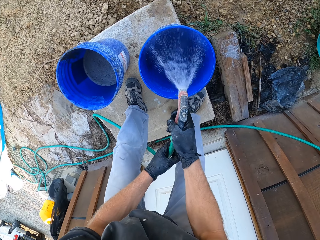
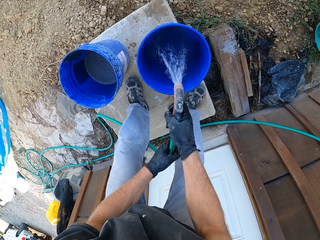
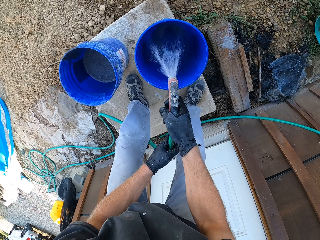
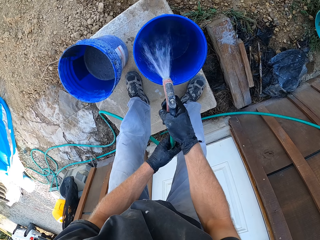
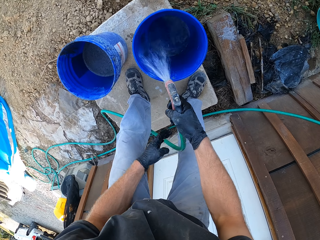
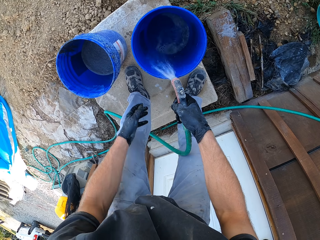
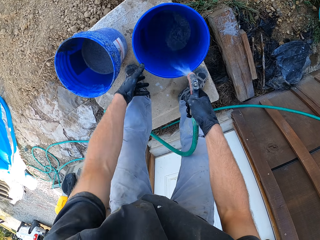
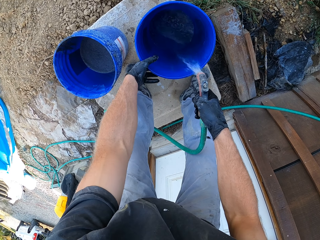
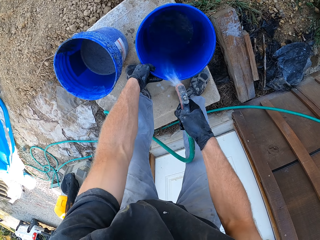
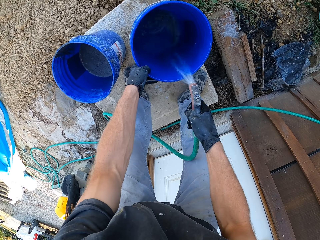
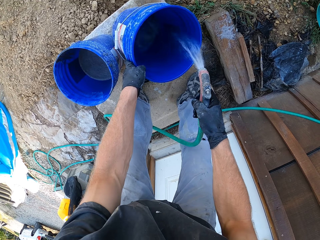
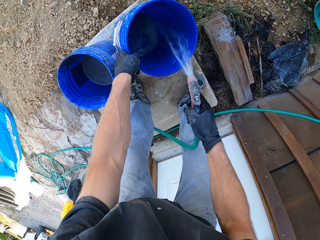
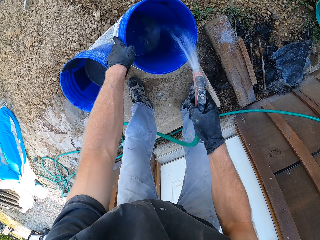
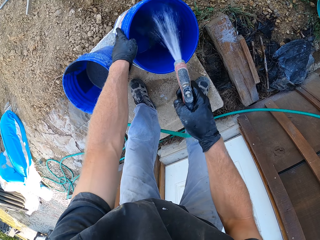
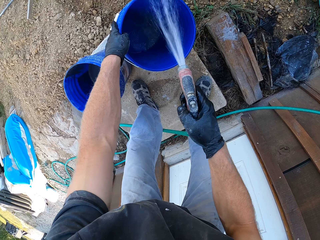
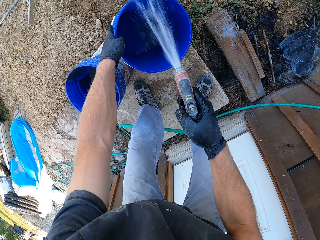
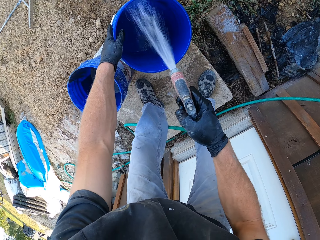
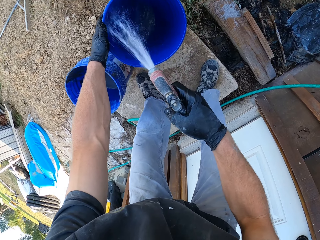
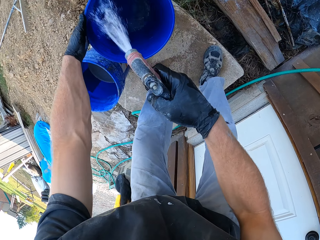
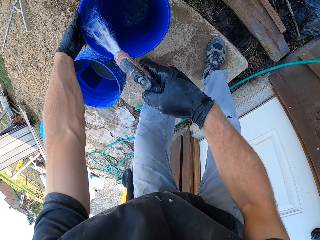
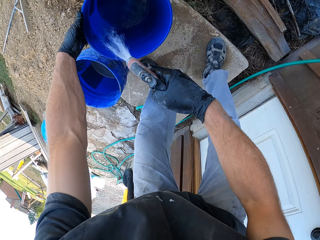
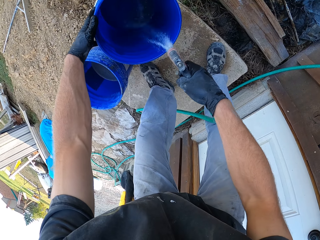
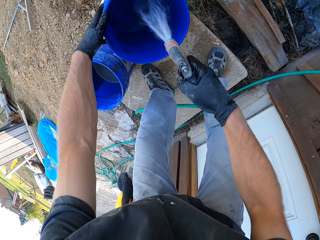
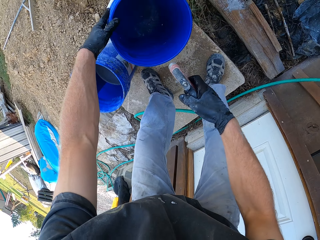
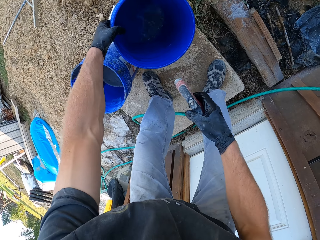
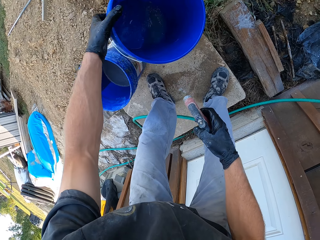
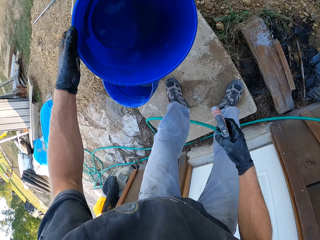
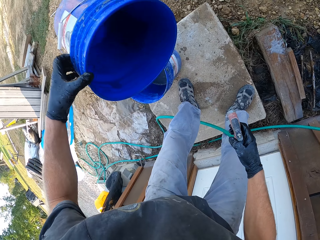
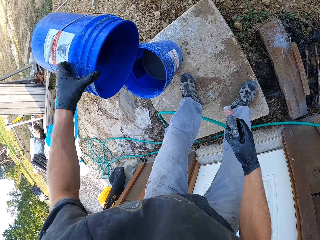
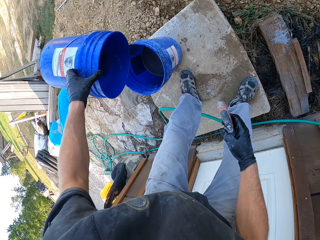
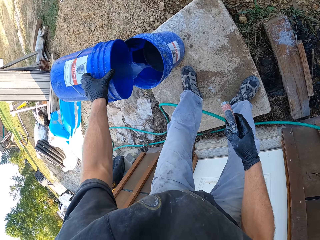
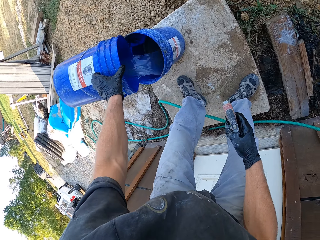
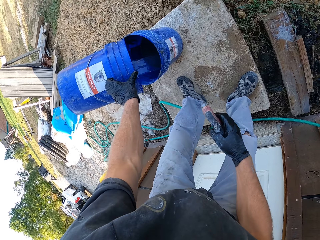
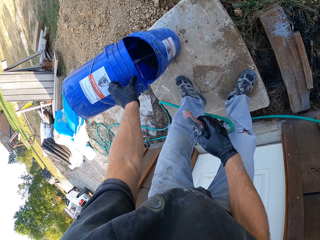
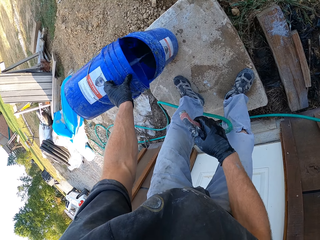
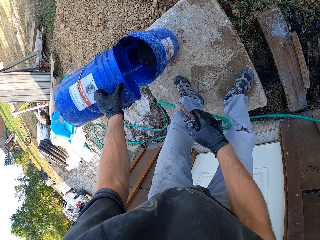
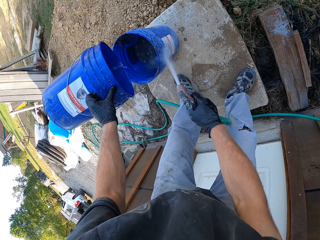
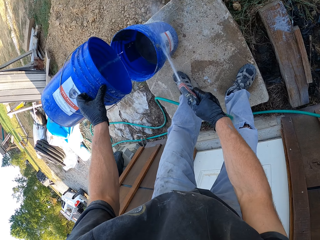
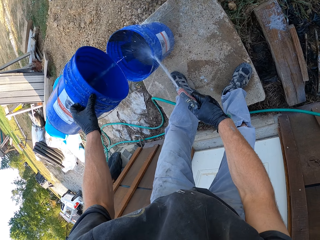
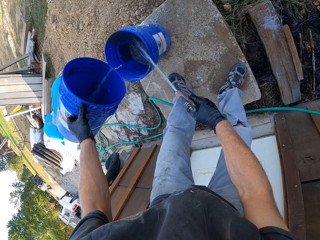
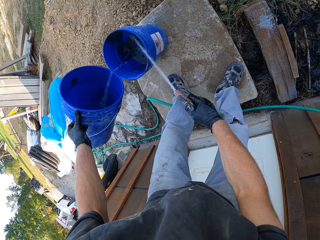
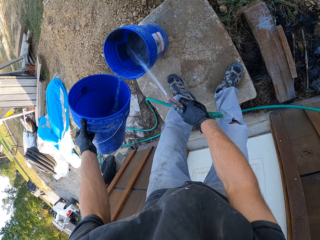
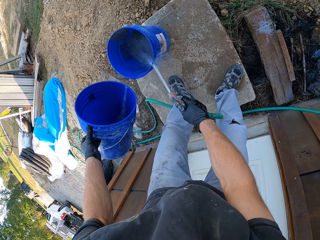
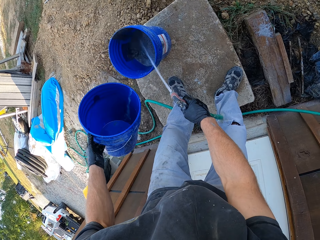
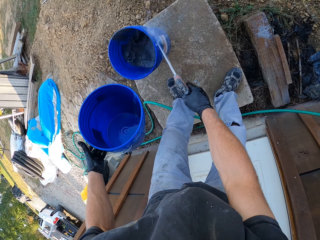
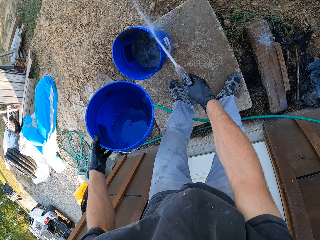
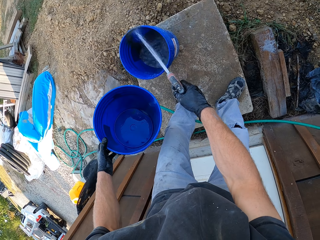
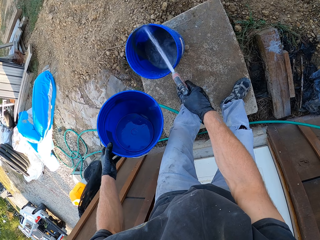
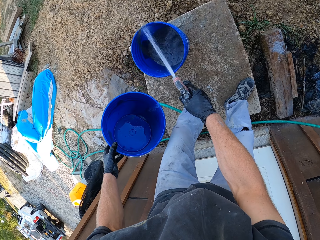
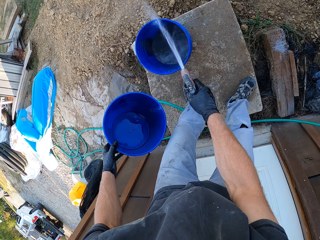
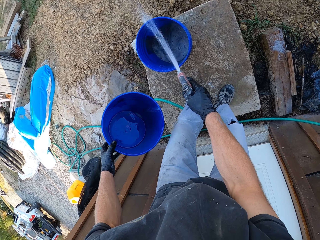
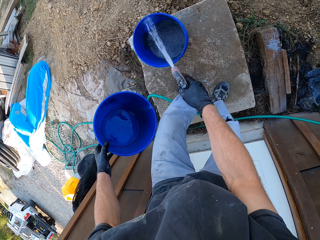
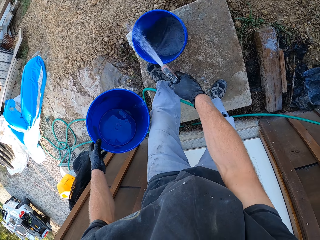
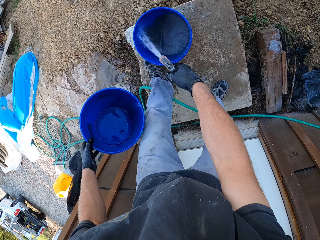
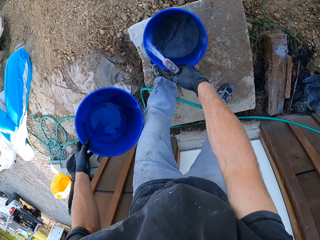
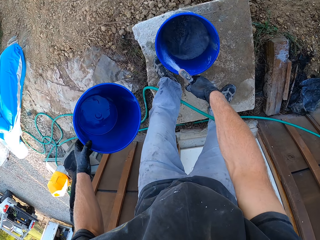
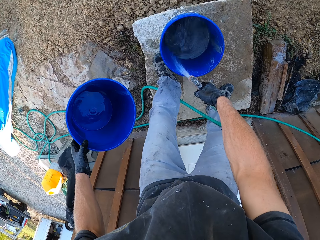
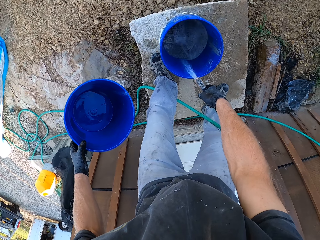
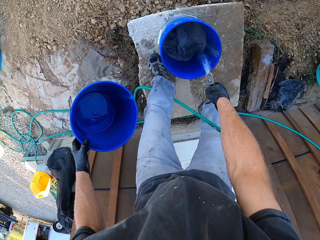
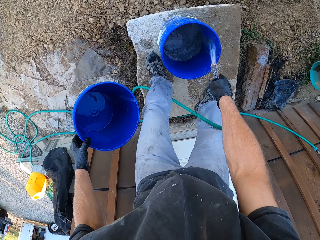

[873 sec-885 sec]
The camera wearer rinses the bucket. They pour water in the bucket. They pour the water in the bucket on the ground. They rinse the bucket with water.

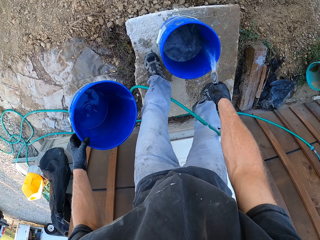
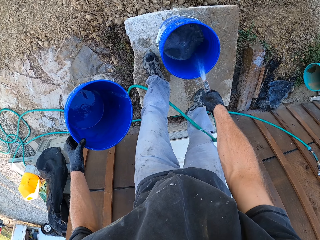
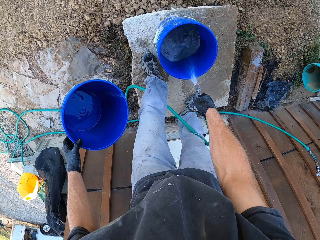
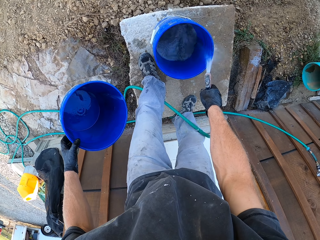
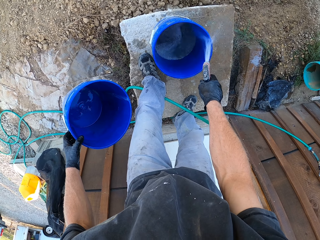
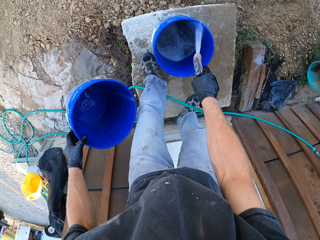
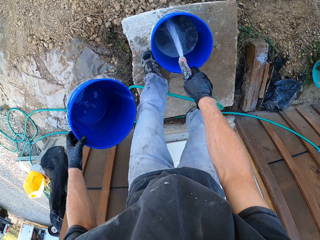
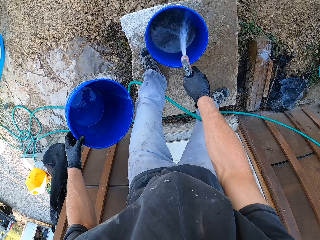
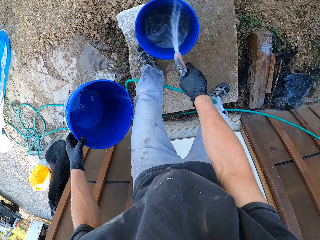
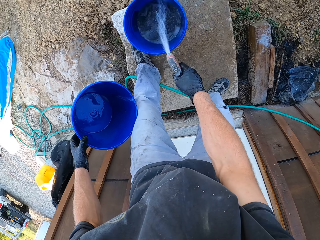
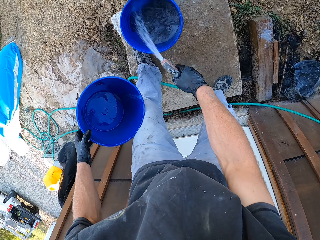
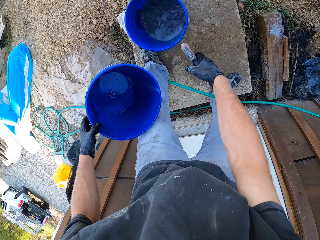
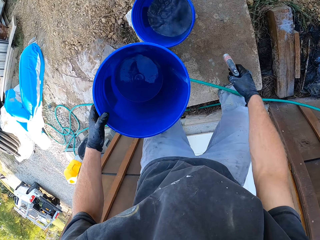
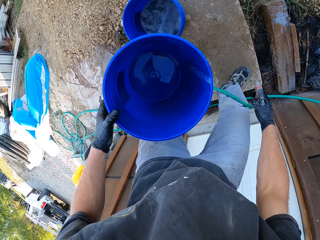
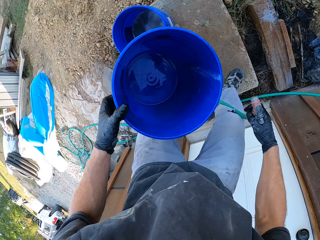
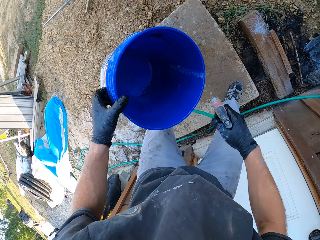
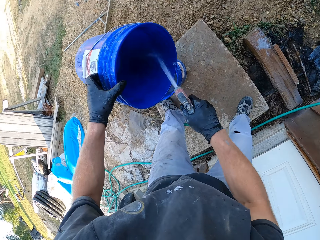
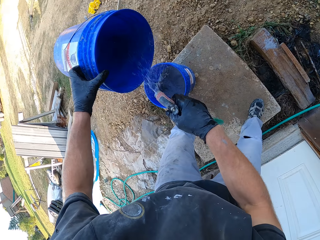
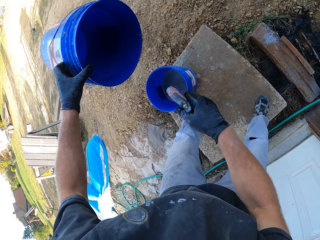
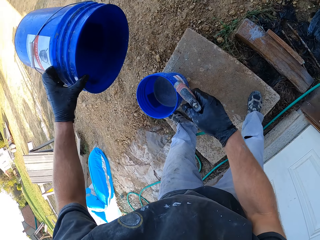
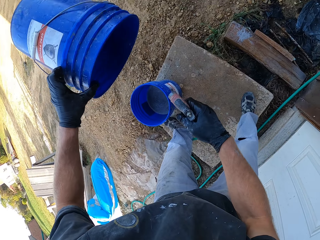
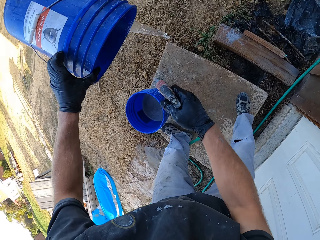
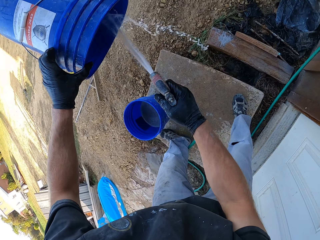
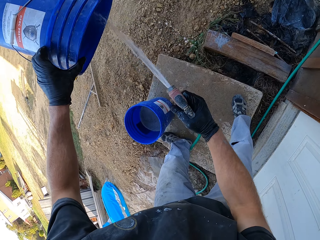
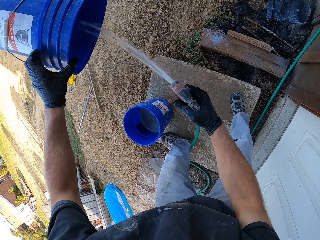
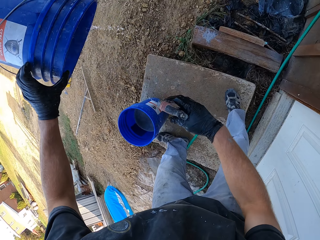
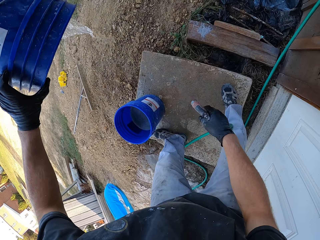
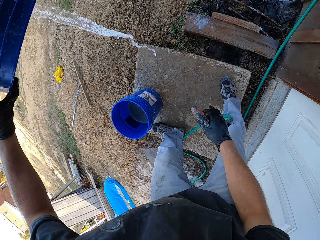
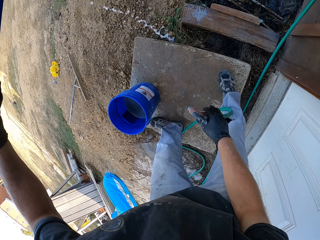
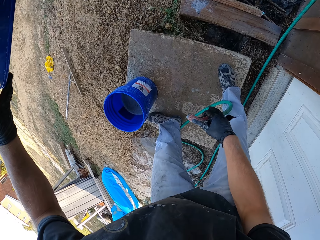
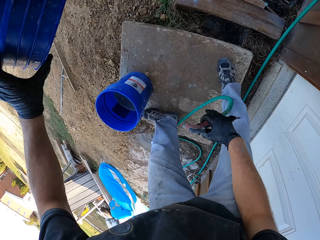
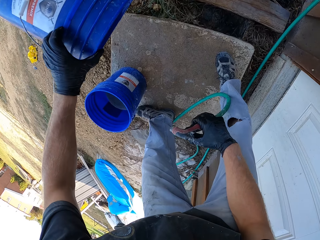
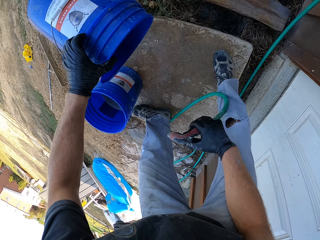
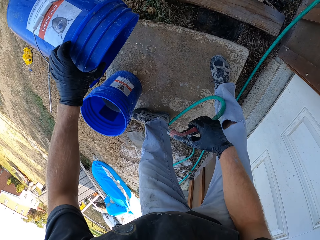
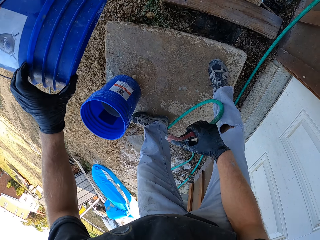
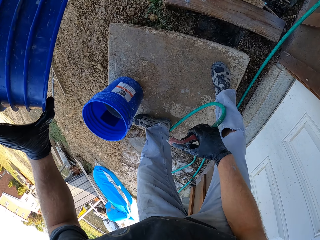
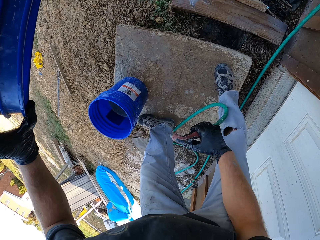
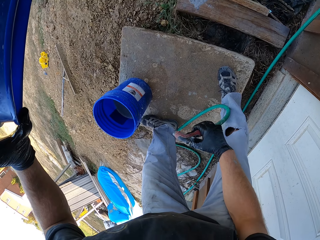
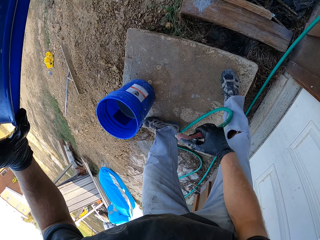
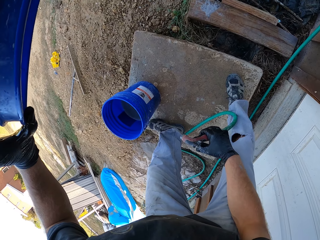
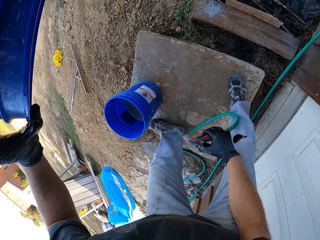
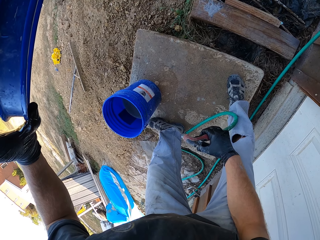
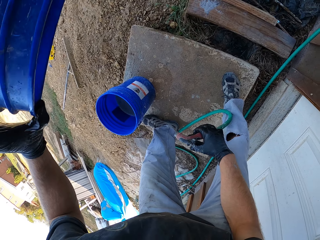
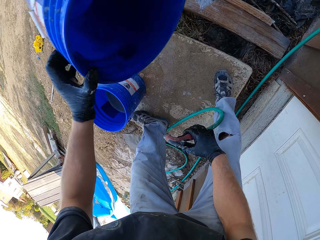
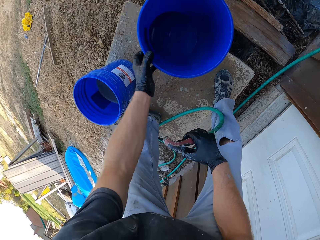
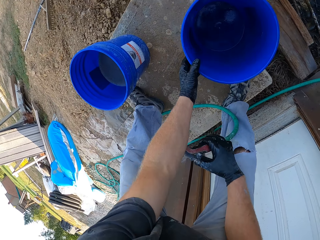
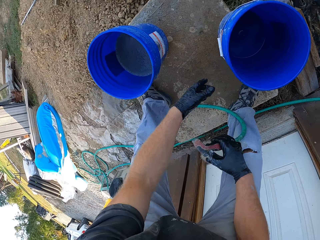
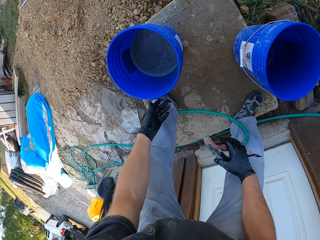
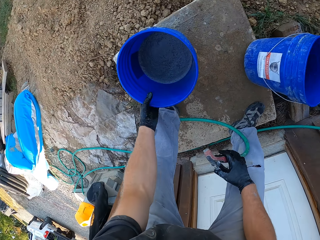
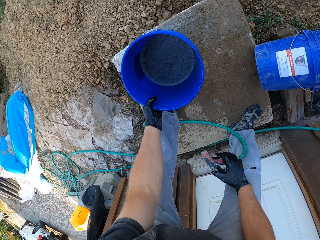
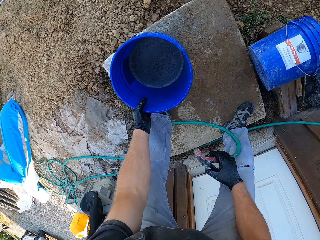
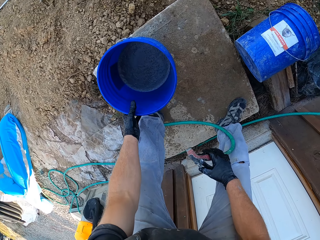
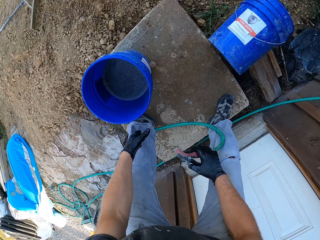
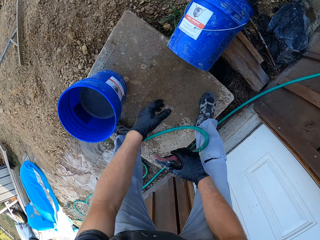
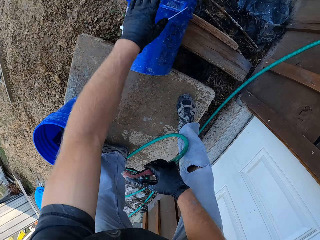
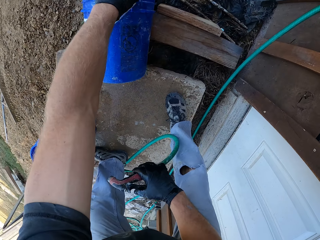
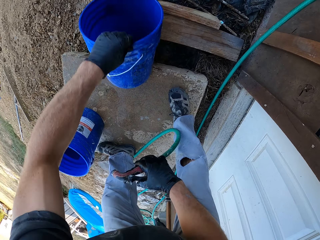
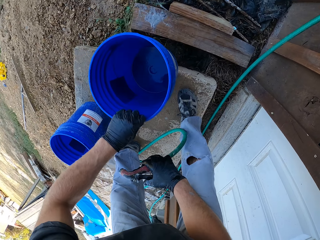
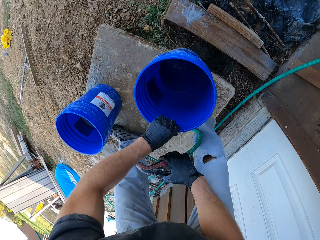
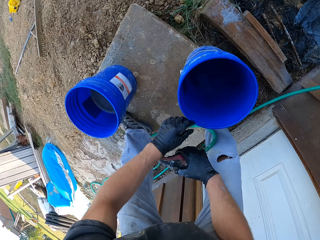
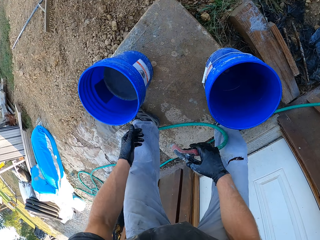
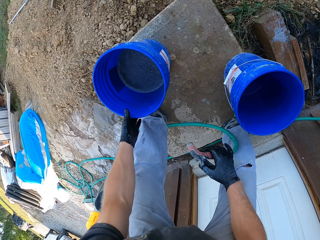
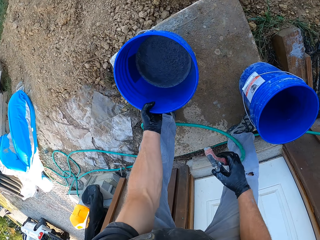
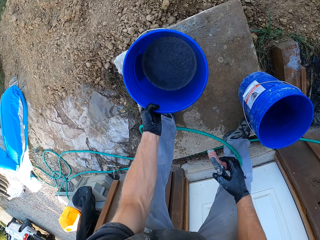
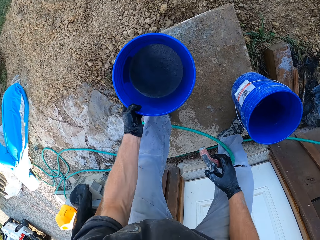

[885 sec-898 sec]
The camera wearer rinses the empty bucket. They put the bucket on the ground. They pick up the fallen bucket from the ground and put the bucket on the ground.
